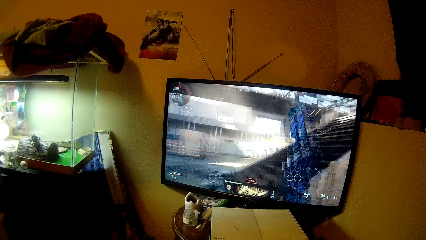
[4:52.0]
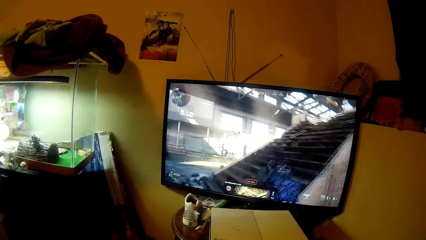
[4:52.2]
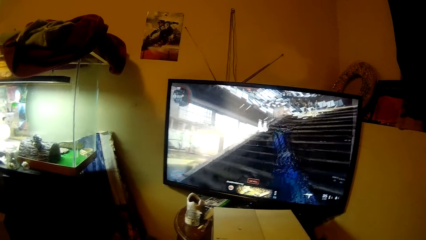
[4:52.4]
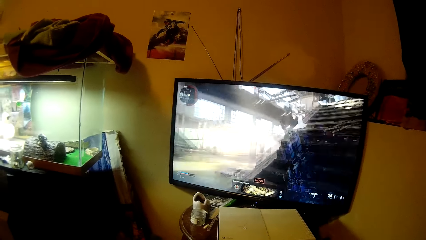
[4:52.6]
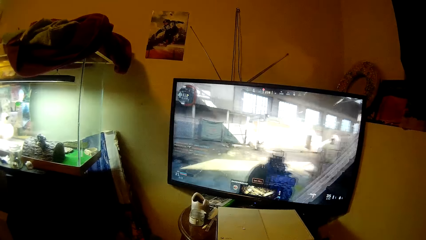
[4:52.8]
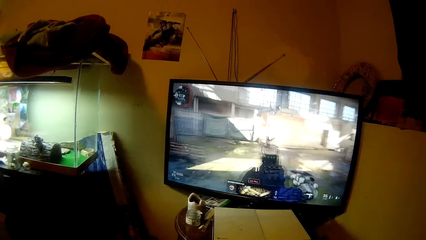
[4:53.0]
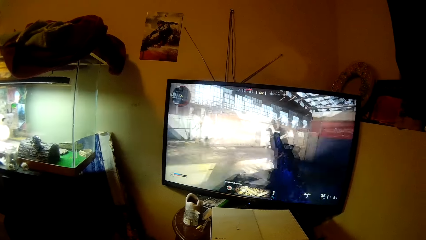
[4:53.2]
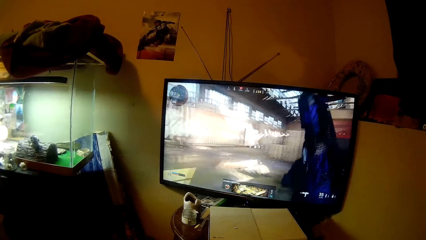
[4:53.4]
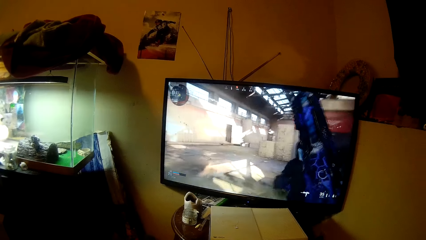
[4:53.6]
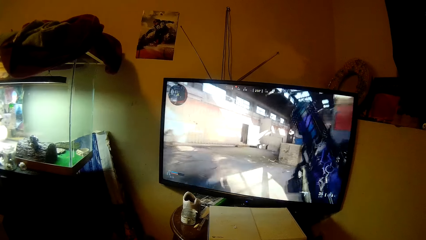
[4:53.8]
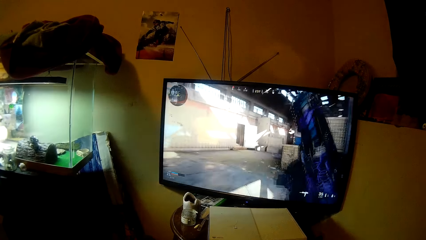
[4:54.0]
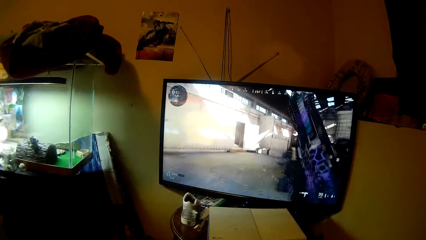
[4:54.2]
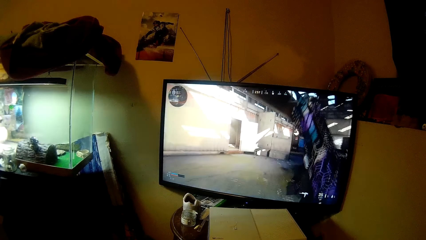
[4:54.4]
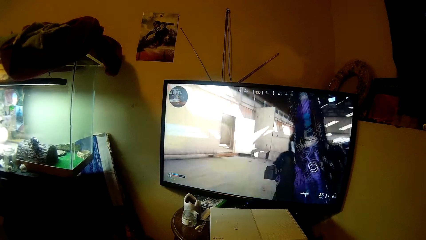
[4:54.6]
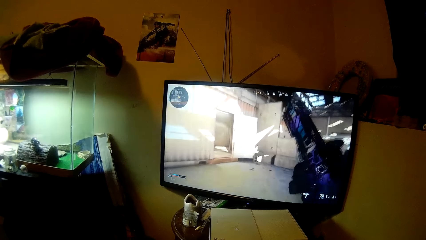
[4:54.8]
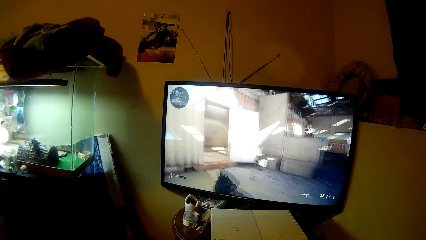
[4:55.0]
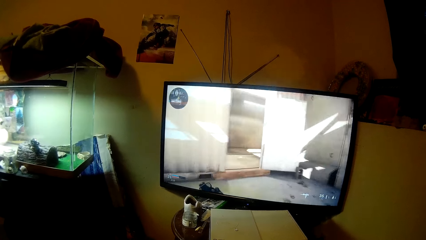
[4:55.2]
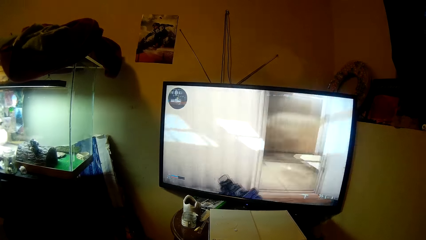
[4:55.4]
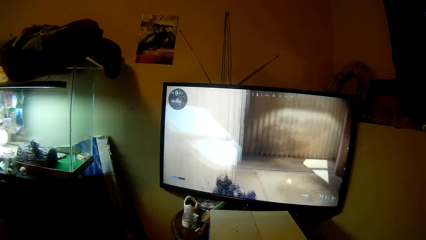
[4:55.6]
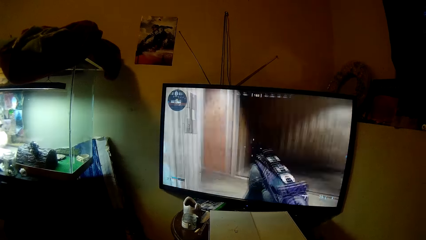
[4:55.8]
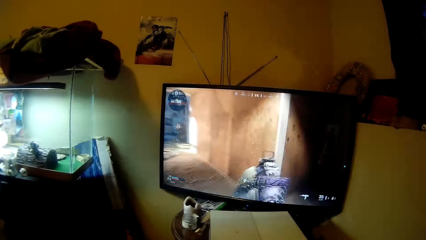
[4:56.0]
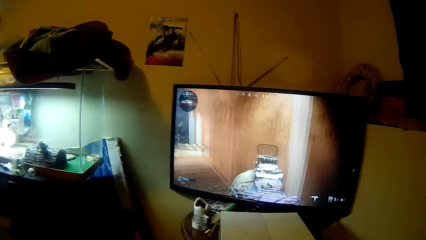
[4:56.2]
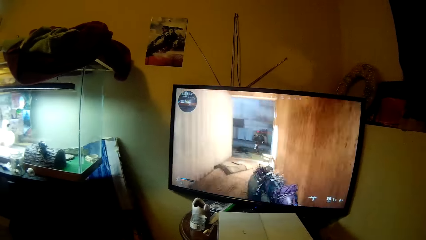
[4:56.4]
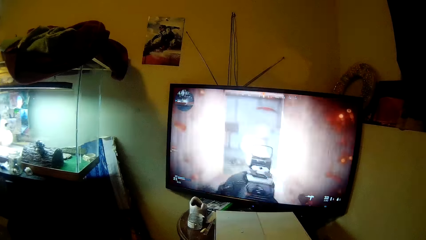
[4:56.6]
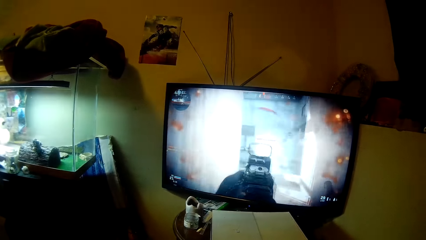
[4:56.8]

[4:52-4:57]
The camera wearer plays a three-dimension game.

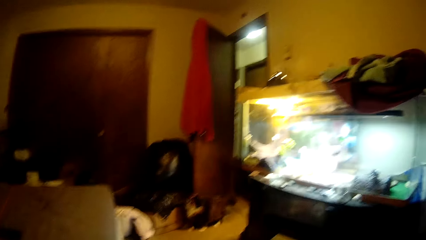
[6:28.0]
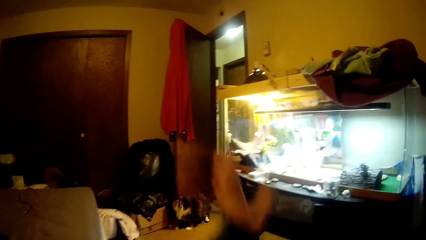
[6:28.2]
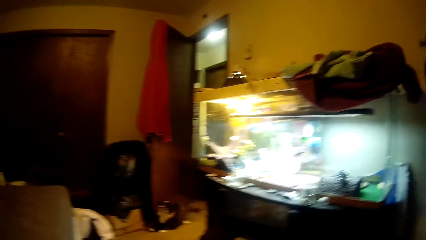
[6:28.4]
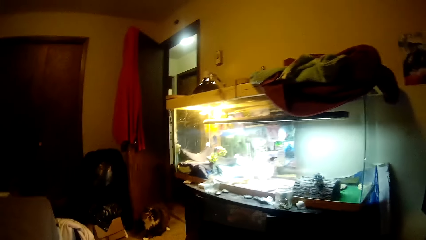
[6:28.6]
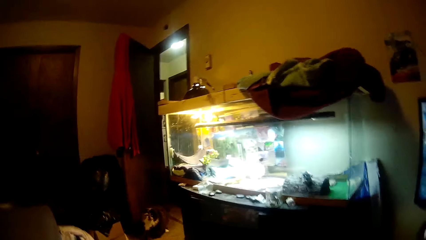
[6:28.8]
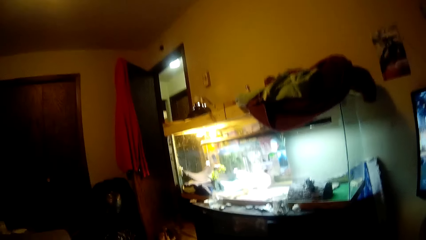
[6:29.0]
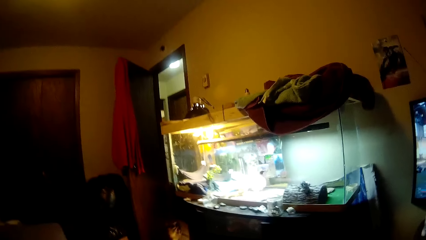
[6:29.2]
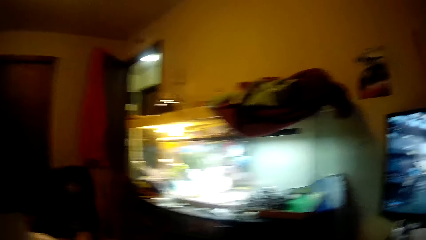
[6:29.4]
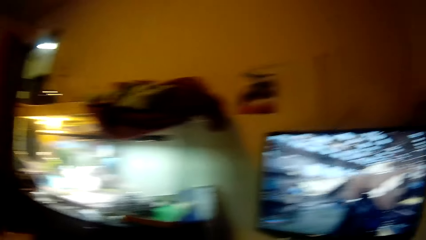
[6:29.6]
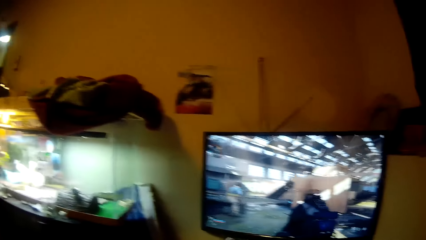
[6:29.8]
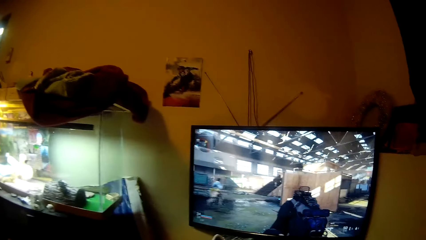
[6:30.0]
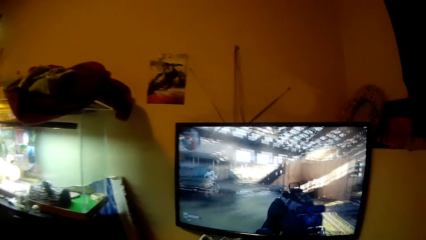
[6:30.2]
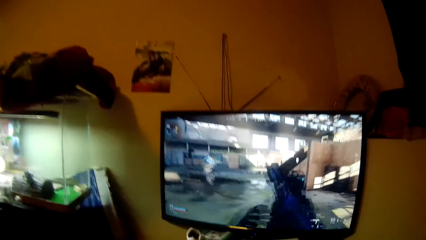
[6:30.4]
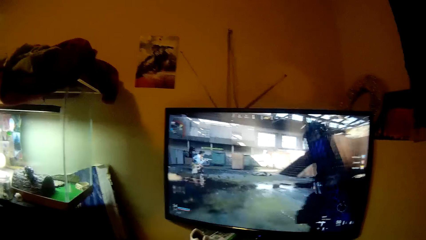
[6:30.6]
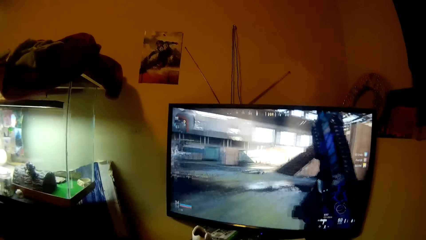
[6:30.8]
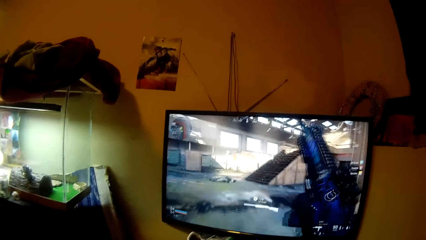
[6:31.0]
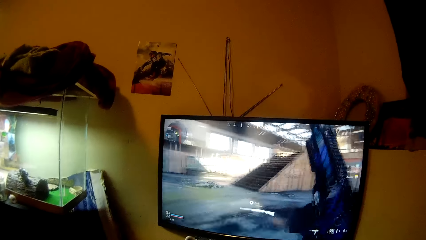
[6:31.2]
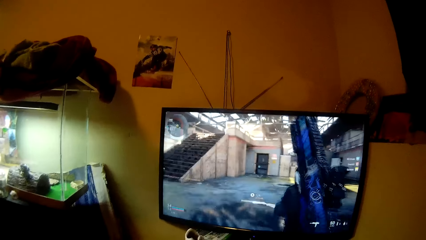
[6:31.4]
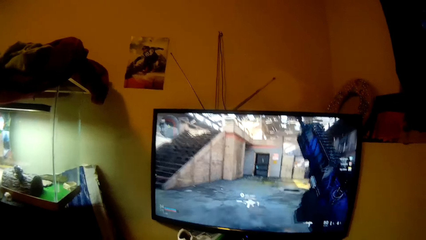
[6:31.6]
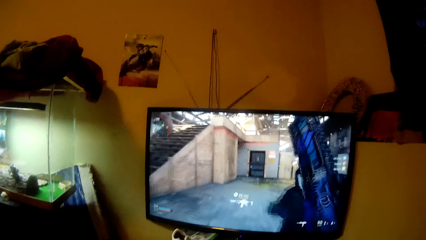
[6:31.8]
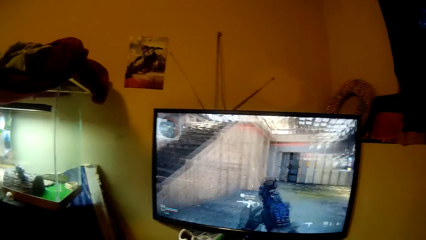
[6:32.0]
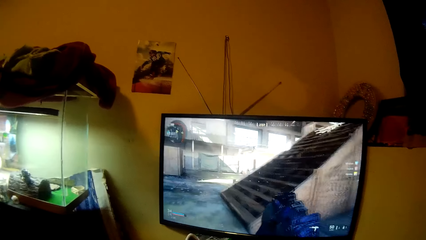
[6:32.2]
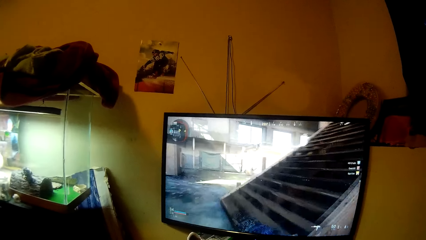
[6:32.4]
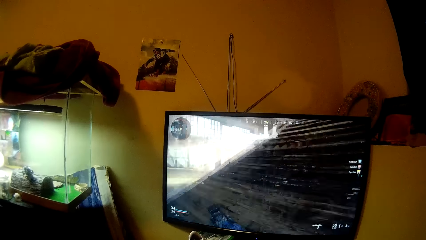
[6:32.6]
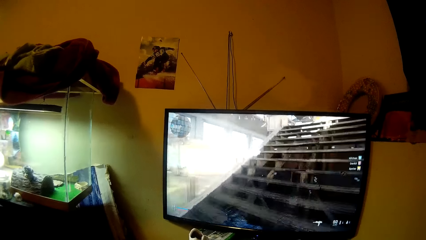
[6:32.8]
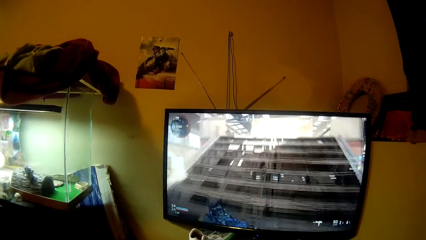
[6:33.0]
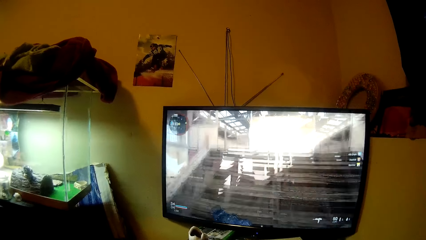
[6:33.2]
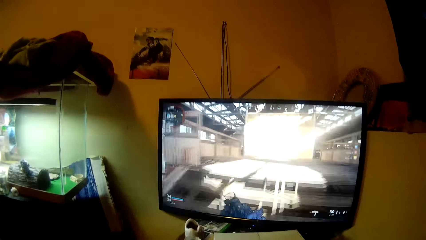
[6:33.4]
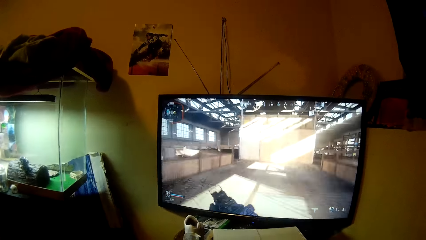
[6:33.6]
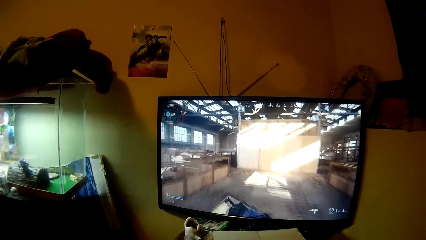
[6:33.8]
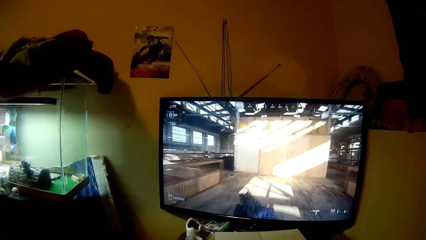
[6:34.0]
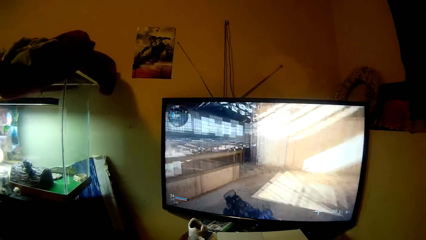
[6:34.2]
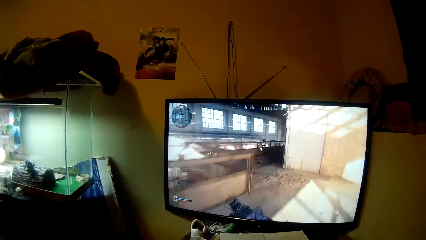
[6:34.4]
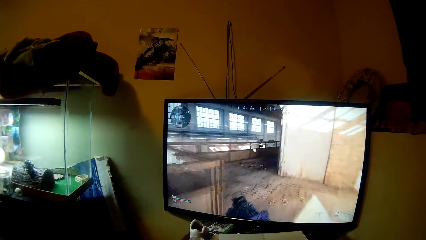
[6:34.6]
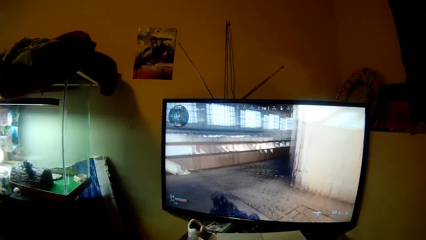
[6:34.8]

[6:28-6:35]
The camera wearer turns left.

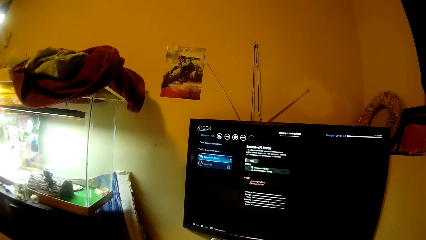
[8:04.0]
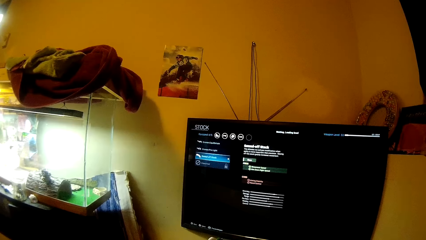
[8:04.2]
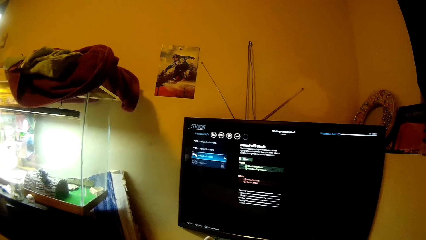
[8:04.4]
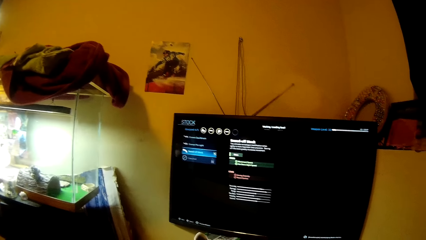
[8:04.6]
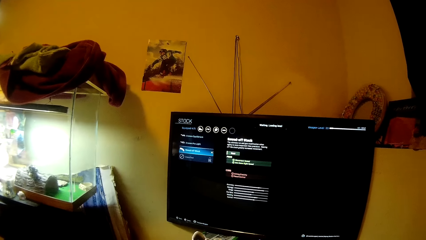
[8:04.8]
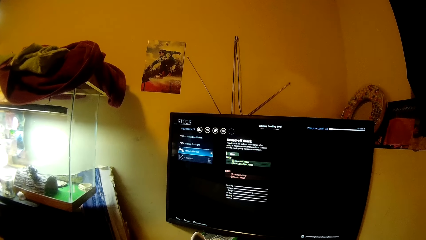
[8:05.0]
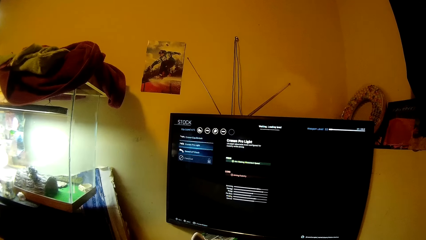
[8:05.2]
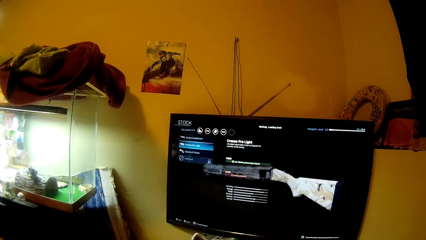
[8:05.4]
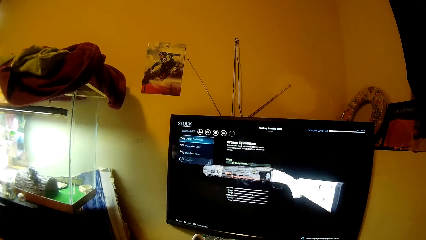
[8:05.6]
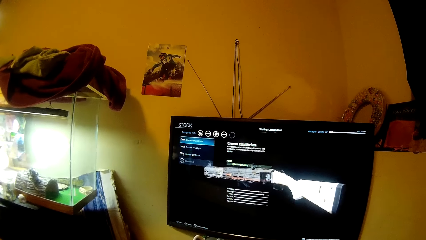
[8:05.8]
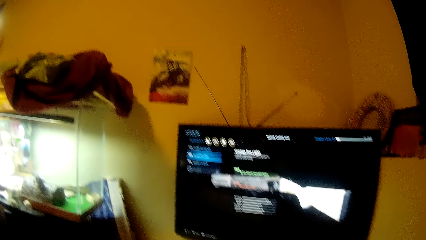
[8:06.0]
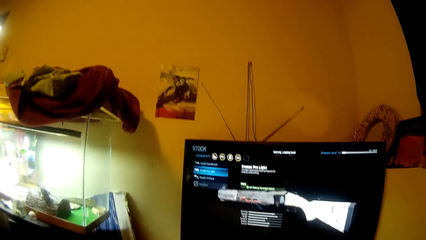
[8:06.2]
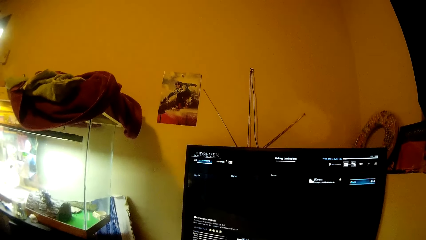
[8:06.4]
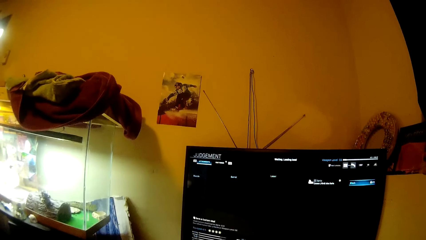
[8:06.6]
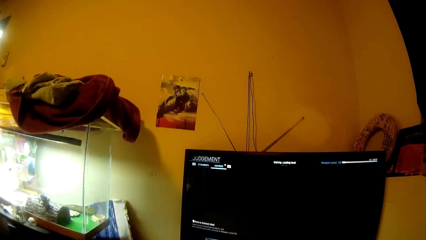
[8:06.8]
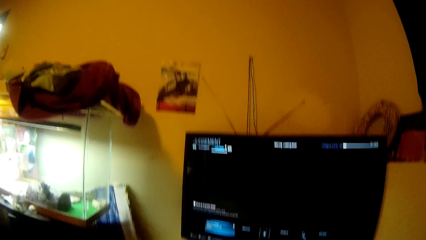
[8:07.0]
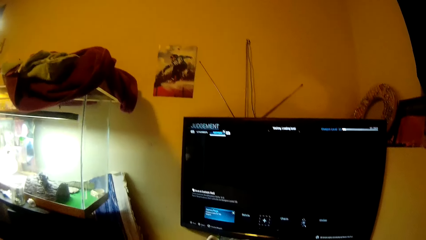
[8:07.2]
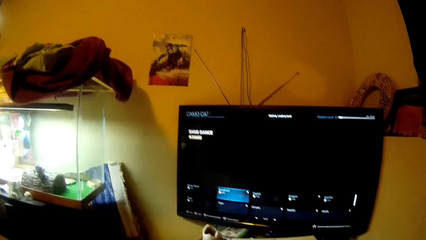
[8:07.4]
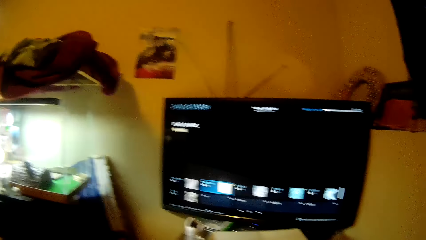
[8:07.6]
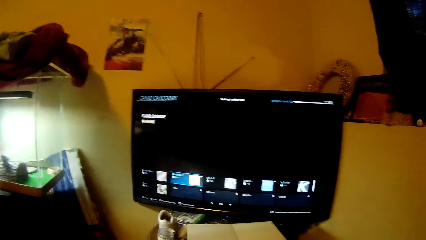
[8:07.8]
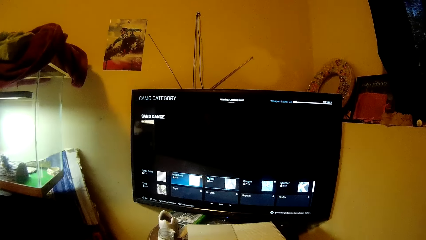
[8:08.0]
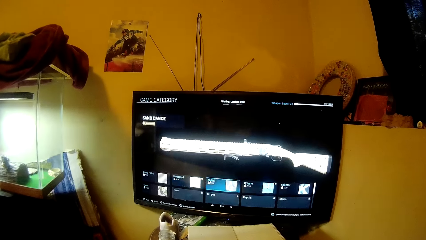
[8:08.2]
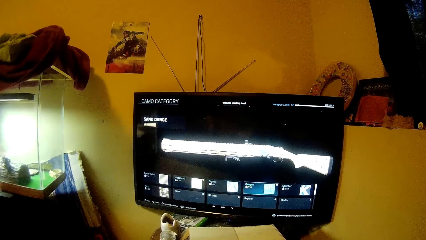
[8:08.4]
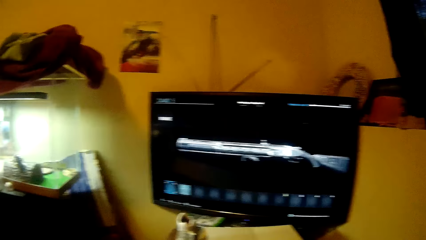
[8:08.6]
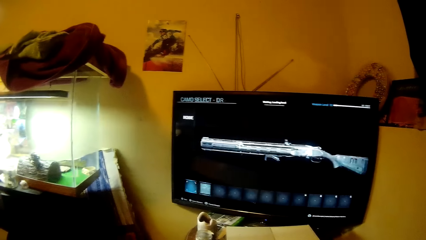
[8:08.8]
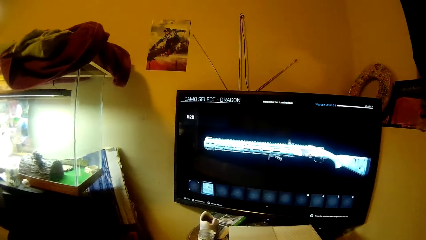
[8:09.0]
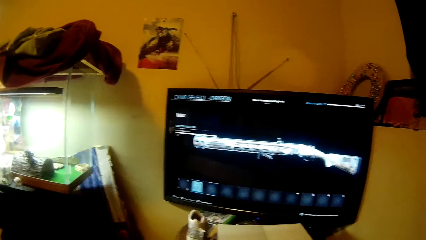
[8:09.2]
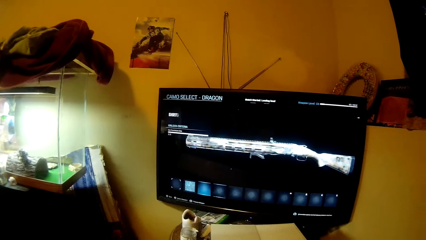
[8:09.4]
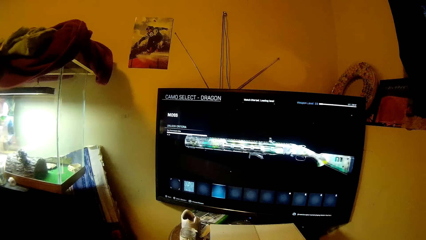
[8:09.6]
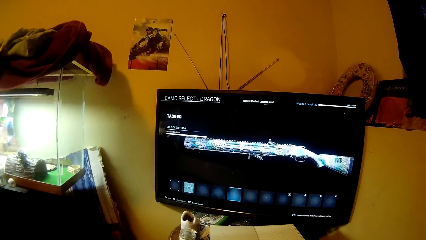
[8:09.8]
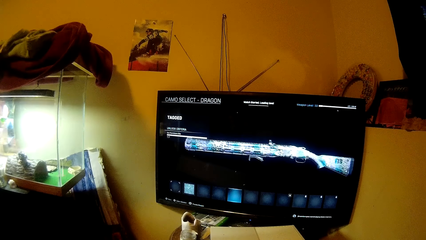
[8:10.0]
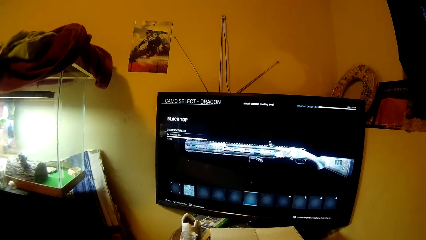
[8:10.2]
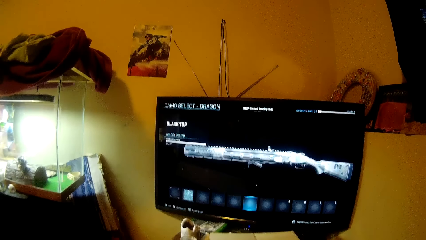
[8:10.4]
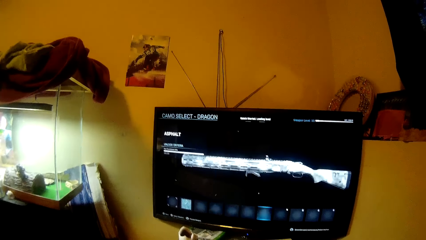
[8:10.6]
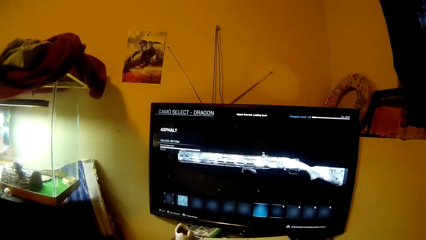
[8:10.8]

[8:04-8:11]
The camera wearer started the game again.
